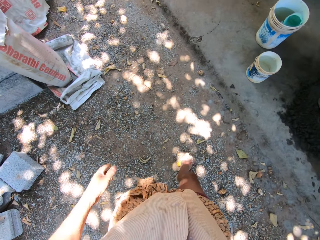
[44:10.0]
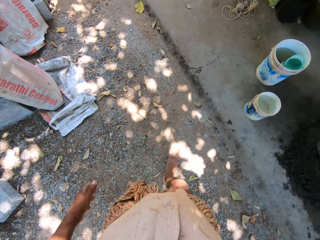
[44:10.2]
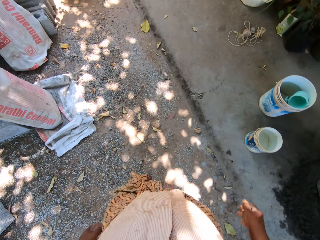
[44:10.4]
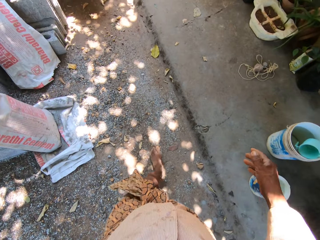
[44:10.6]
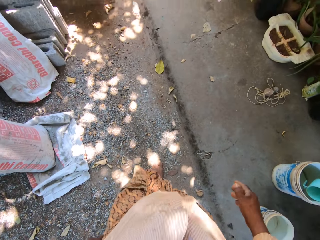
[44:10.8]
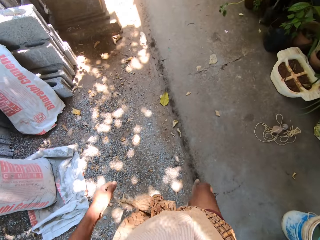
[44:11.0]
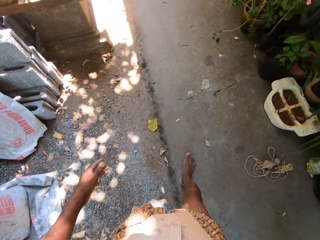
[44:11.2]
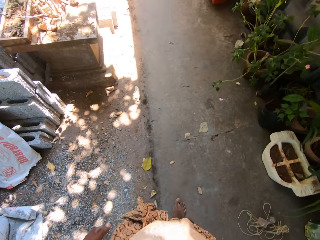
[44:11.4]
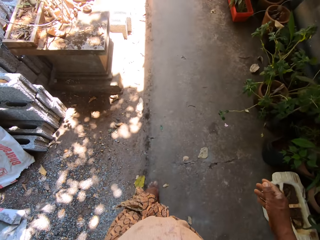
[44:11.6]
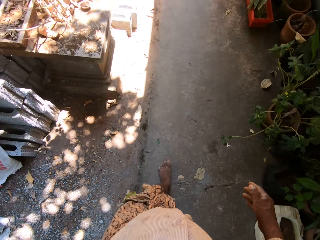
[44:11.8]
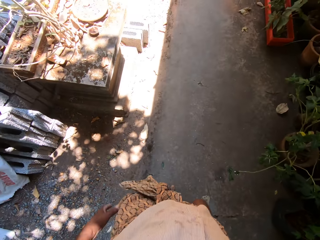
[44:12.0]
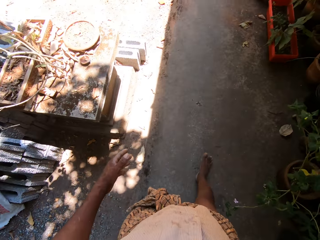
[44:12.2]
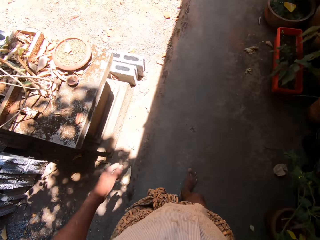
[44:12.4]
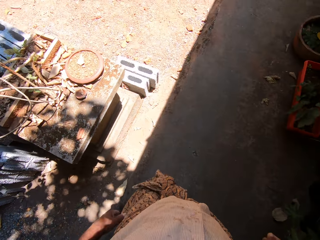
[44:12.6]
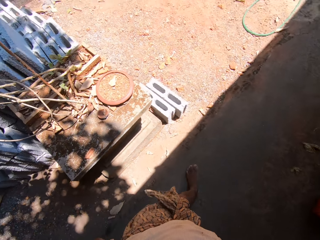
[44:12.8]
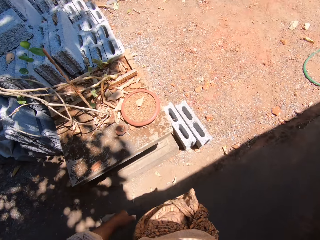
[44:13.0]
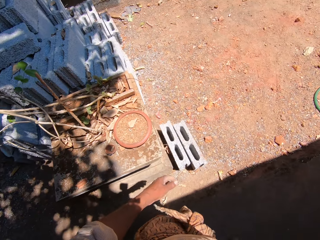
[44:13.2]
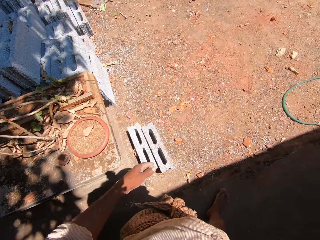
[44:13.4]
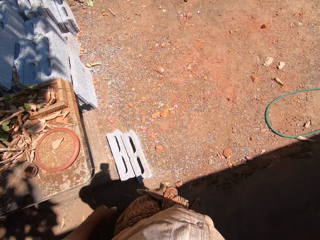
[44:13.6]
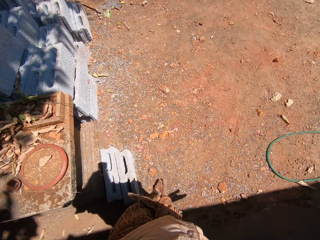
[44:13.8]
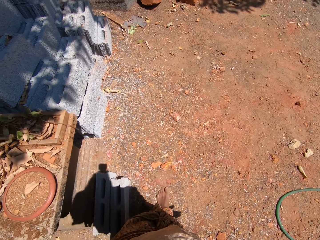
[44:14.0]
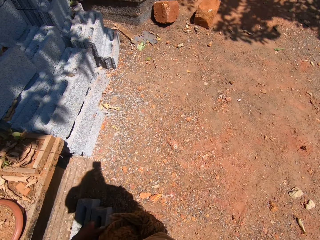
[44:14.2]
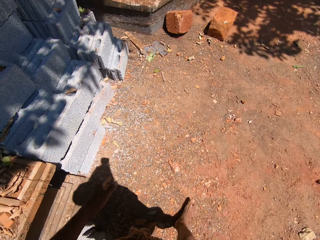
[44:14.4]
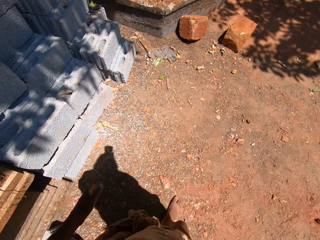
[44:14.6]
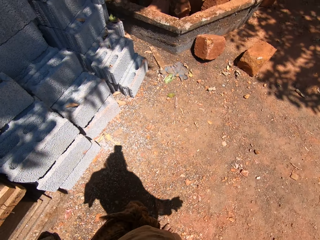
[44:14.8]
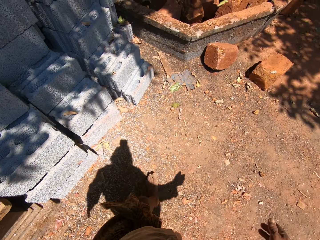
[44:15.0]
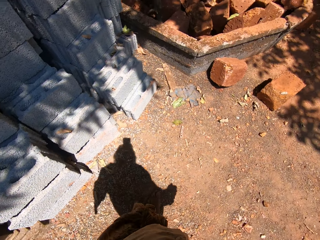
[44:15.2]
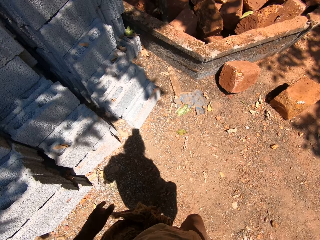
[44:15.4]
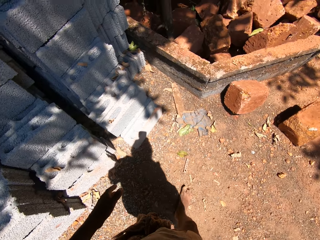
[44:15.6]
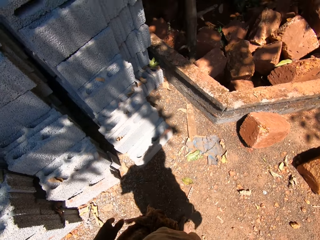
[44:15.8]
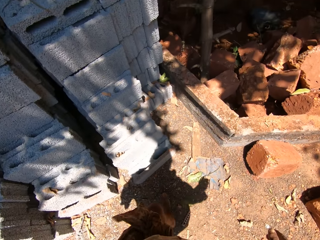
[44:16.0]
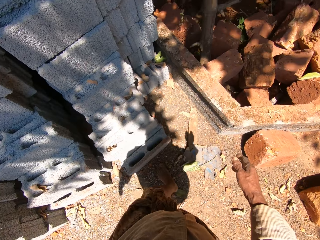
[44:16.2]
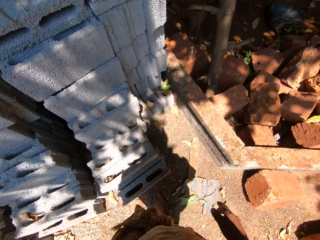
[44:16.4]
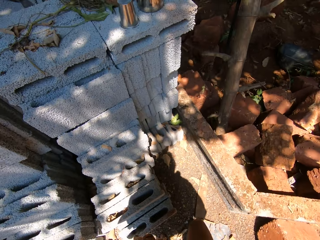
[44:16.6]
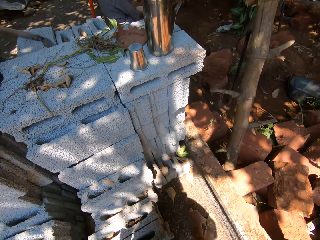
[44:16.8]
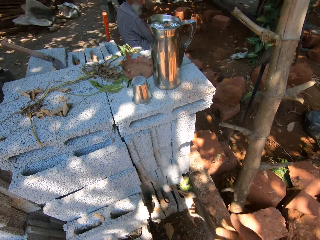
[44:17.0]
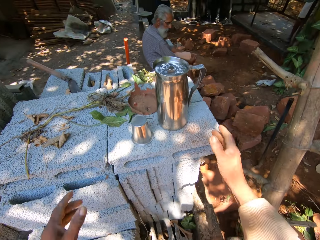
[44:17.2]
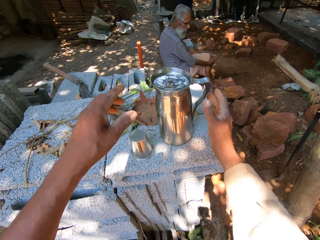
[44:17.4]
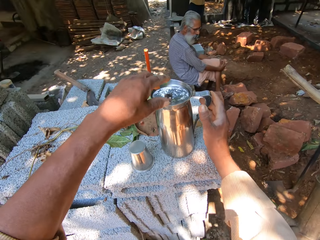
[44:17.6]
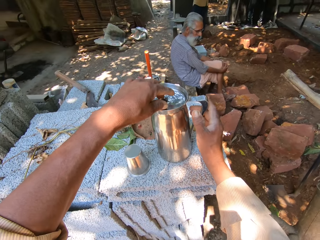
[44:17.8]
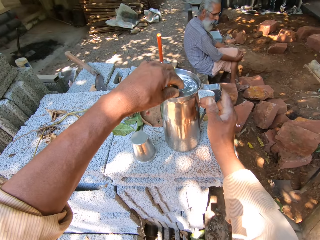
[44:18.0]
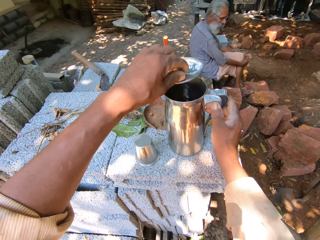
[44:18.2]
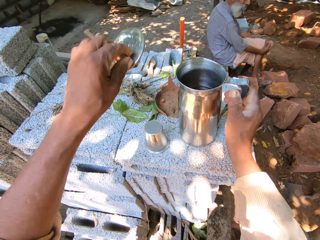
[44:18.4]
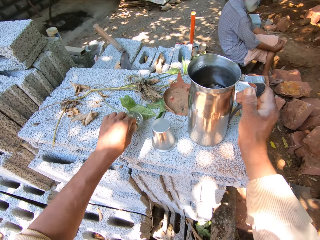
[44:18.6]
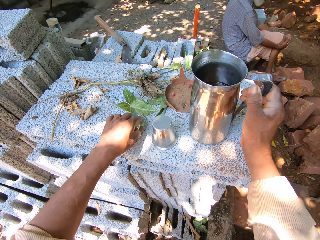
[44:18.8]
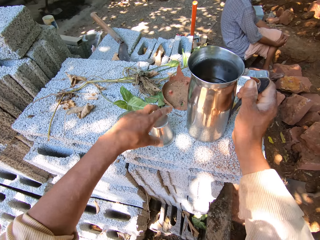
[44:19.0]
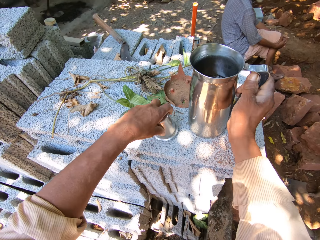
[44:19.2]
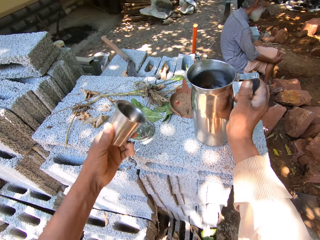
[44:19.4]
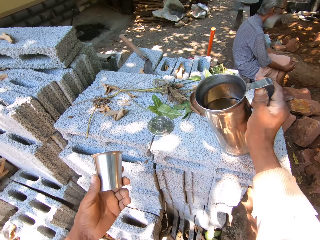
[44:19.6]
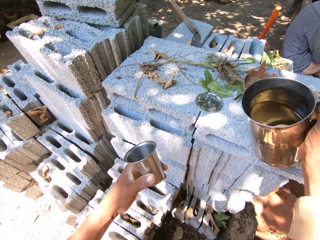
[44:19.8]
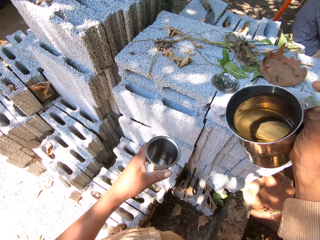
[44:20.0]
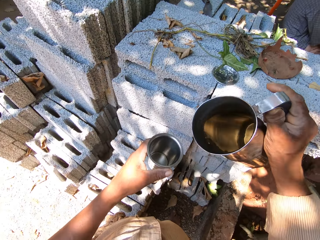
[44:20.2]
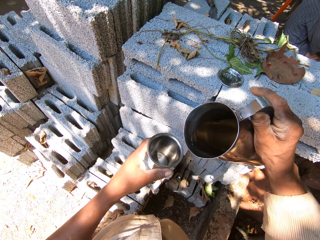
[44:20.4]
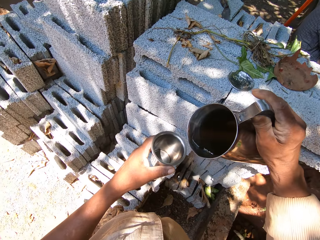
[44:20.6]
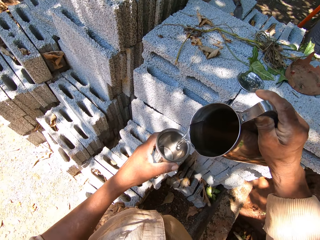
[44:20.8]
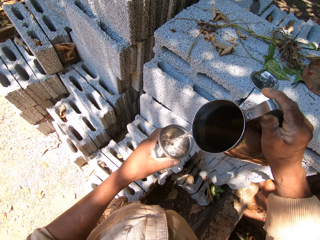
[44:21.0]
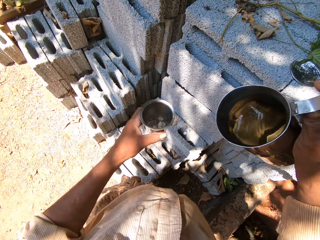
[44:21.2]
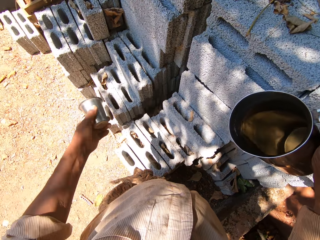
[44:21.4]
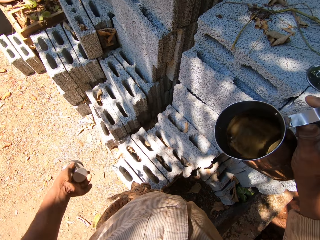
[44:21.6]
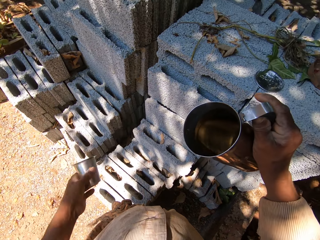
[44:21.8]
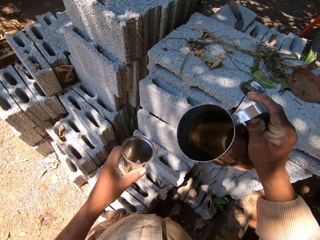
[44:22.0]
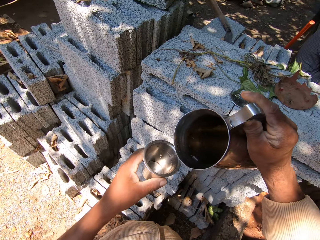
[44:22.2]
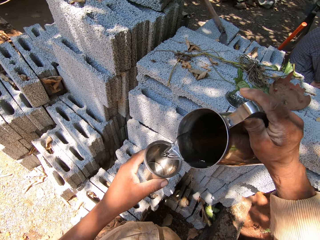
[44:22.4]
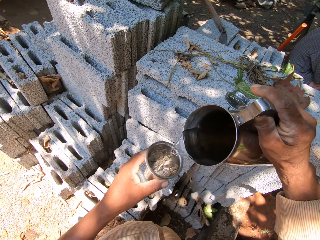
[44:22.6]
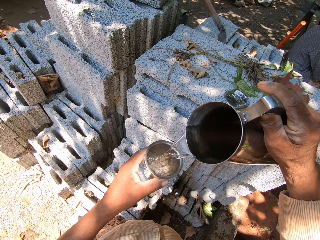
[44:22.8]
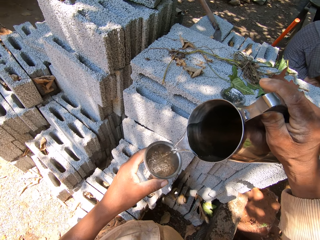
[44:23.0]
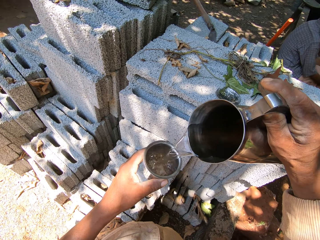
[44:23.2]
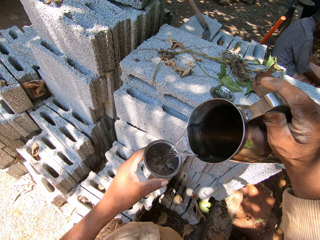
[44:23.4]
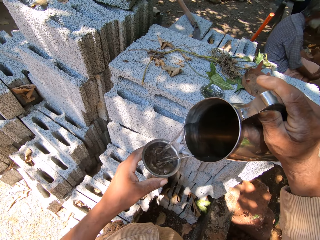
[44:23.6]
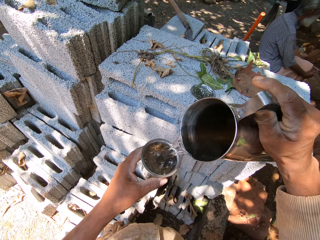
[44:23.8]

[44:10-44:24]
The camera wearer holds a big stainless steel jug on a concrete block with his right hand. He removes a stainless steel lid from the stainless steel jug with his left hand. He drops the stainless steel lid in his left hand on the concrete block. He picks a stainless steel cup from the concrete block with his left hand. He lifts the stainless steel jug in his right hand from the concrete block. He pours water from the stainless steel jug in his right hand into the stainless steel cup in his left hand. He pours water from the stainless steel cup in his left hand on the ground. He pours water from the stainless steel jug in his right hand into the stainless steel cup in his left hand.

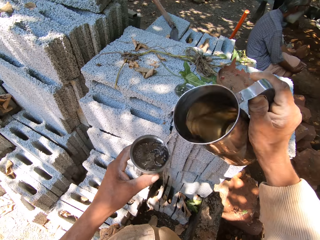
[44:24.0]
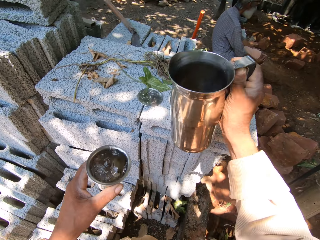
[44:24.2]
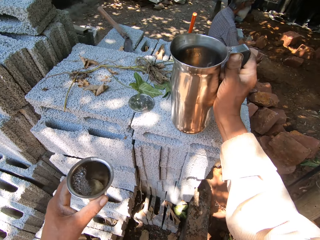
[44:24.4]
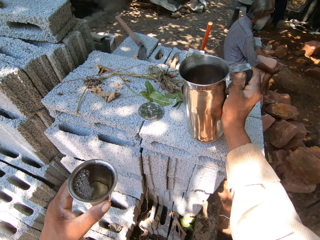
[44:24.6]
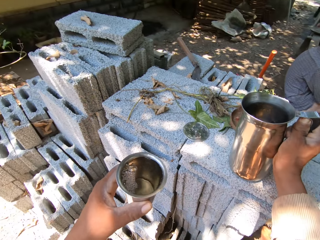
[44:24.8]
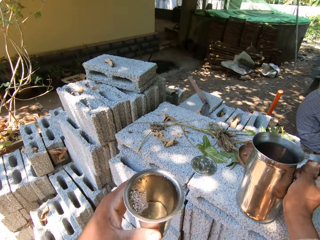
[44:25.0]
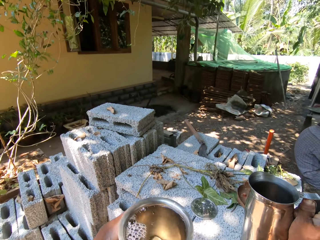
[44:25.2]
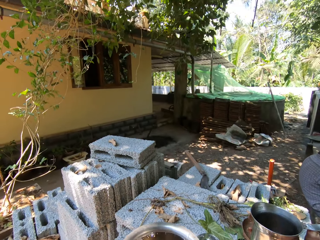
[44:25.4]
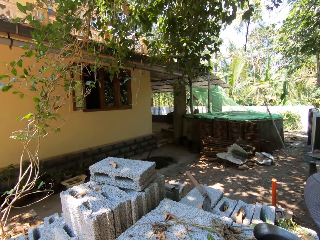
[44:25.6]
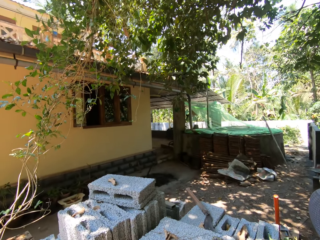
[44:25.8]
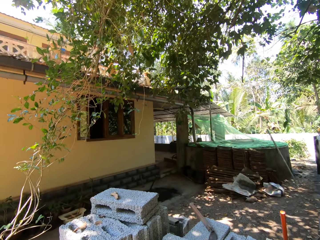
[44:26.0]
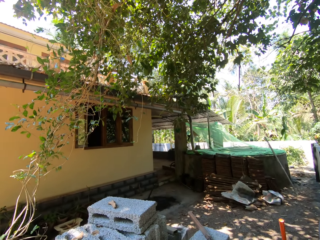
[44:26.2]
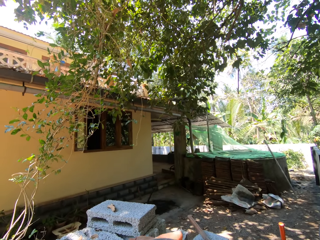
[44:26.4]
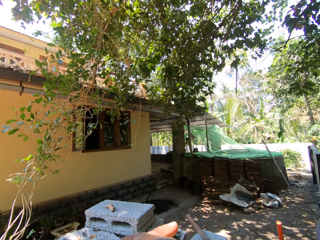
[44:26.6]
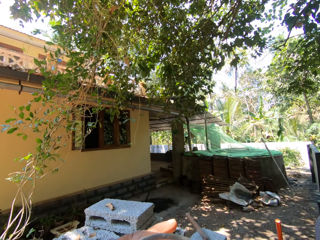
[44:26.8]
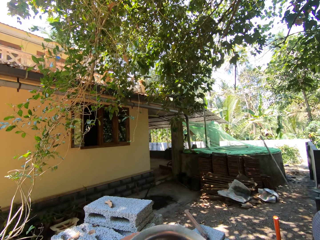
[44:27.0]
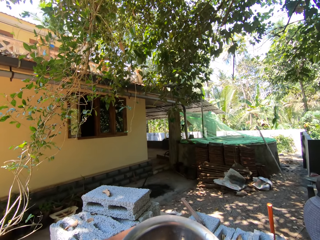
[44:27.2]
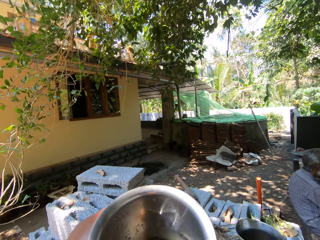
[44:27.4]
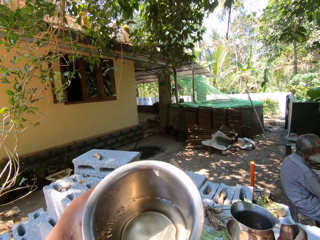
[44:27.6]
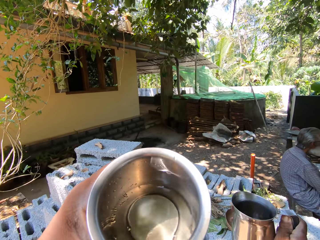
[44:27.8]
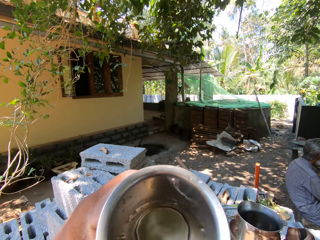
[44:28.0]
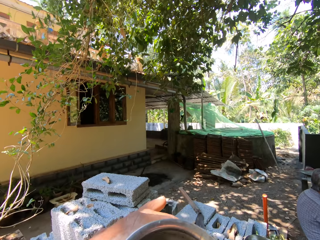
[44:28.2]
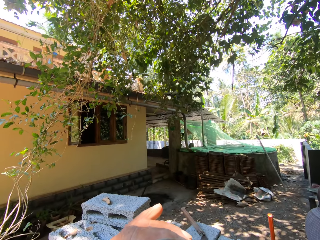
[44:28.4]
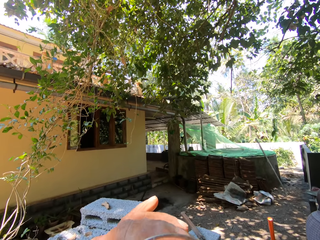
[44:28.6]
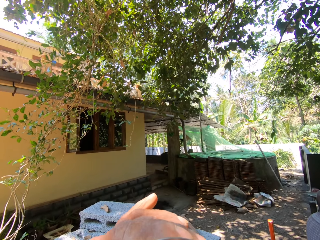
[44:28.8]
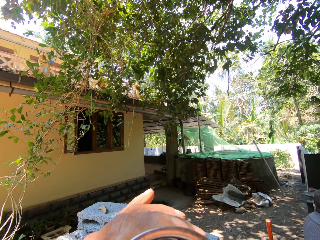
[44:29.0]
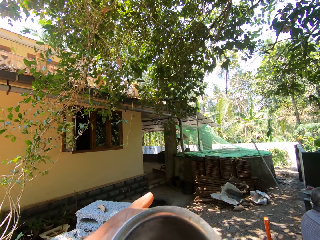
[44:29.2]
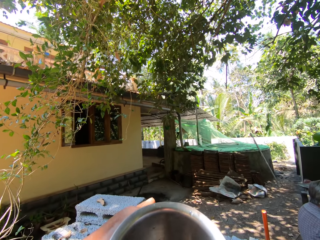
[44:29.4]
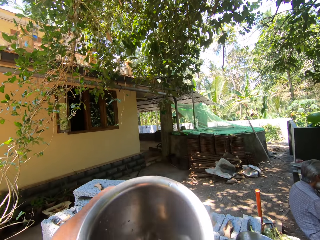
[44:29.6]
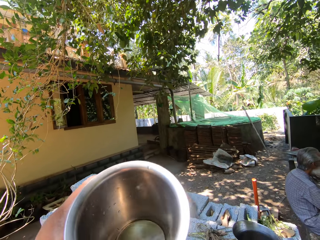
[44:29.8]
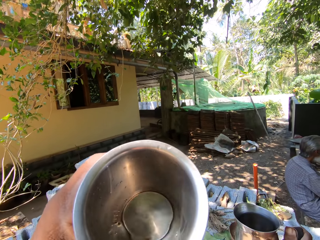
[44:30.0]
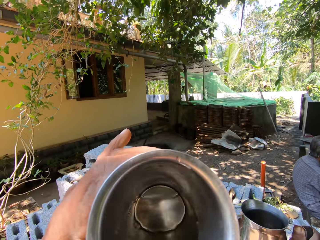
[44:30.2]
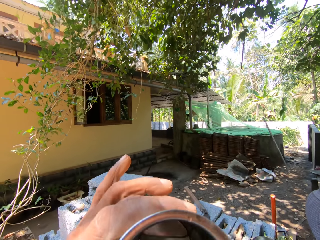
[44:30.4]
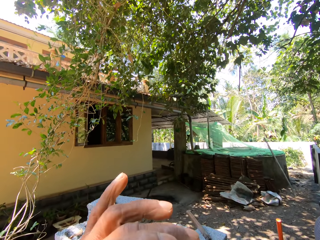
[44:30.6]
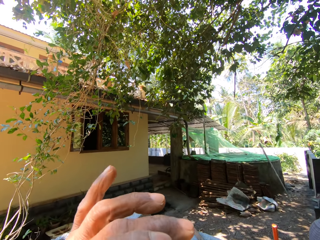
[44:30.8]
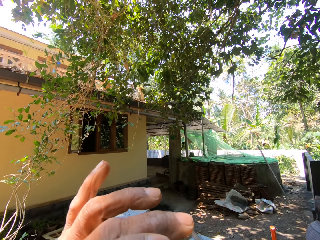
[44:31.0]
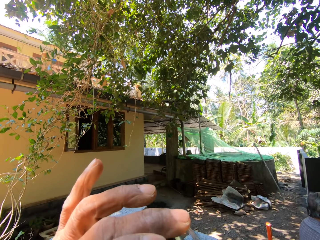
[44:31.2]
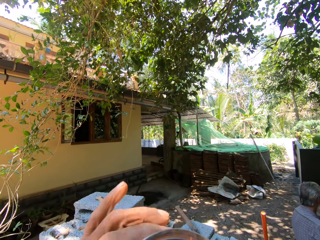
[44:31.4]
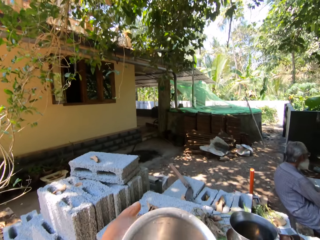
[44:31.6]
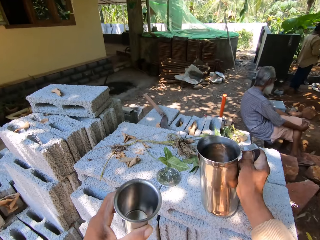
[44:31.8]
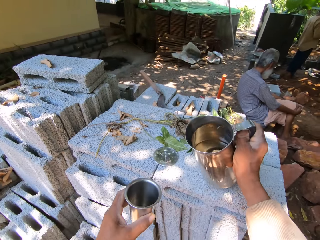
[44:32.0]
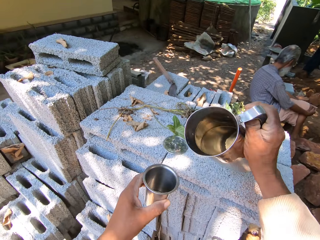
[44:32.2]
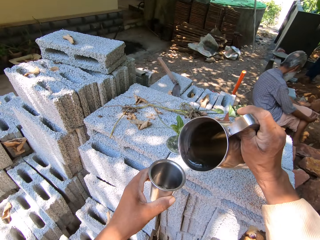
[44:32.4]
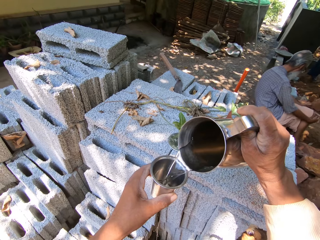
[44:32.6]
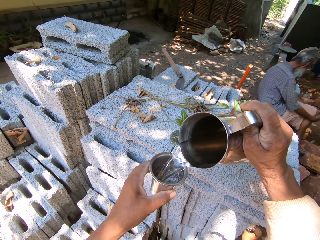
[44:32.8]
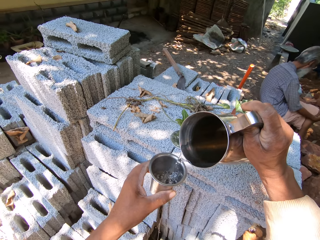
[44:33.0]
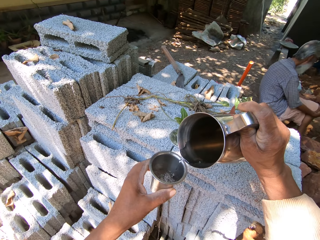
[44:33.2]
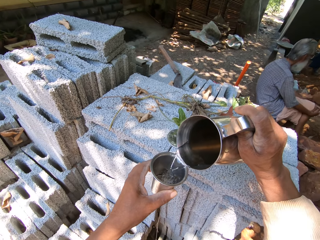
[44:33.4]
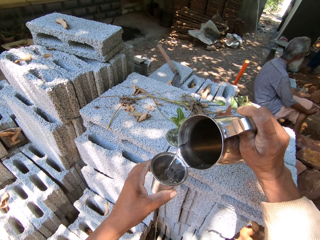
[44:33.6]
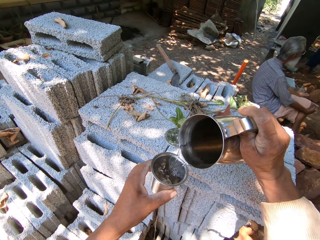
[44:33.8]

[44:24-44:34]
The camera wearer drops the stainless steel jug in his right hand on the concrete block. He drinks water from the stainless steel cup in his left hand. He picks the stainless steel jug from the concrete block with his right hand. He pours water from the stainless steel jug in his right hand into the stainless steel cup in his left hand.
